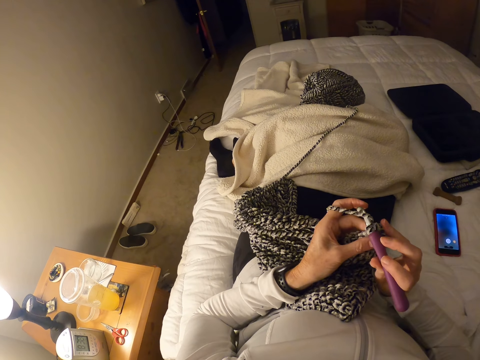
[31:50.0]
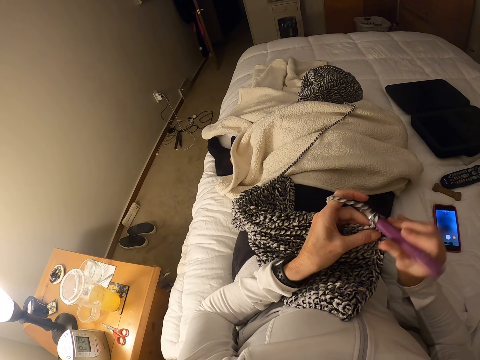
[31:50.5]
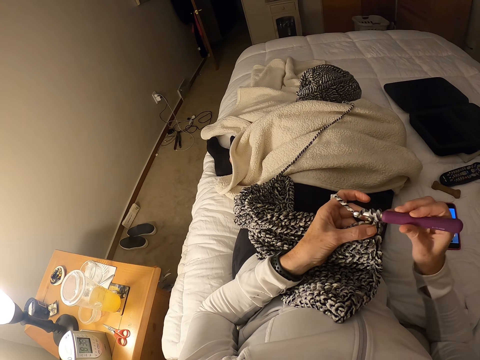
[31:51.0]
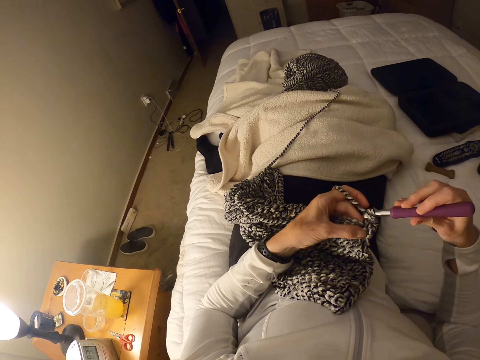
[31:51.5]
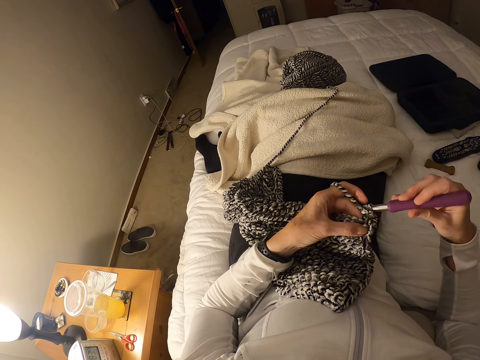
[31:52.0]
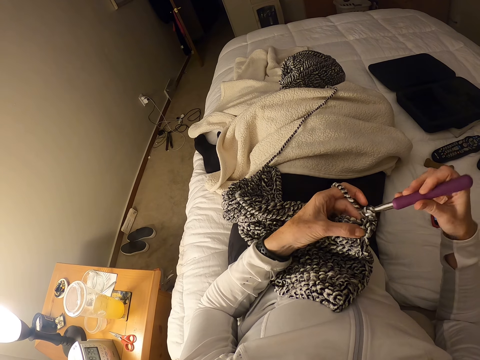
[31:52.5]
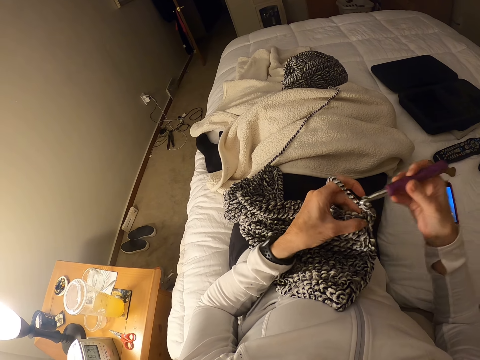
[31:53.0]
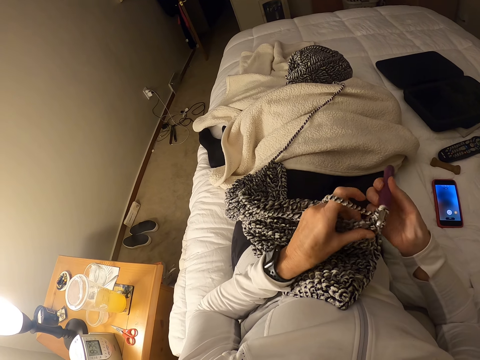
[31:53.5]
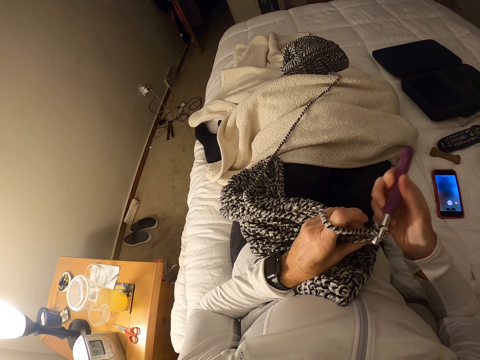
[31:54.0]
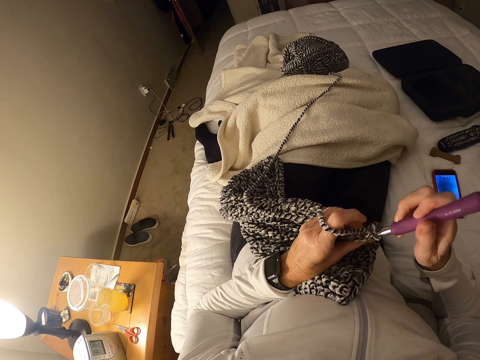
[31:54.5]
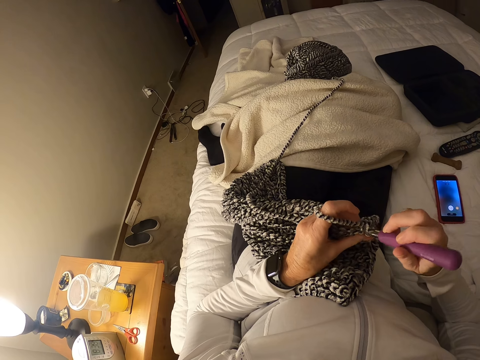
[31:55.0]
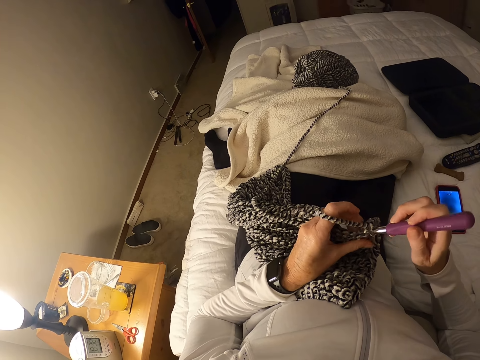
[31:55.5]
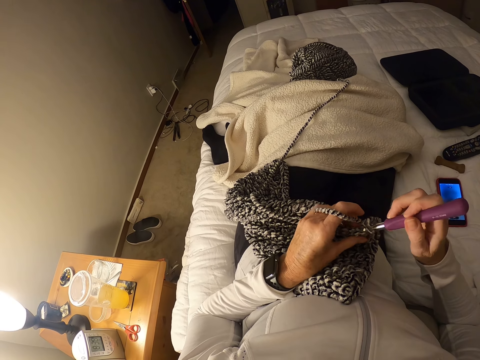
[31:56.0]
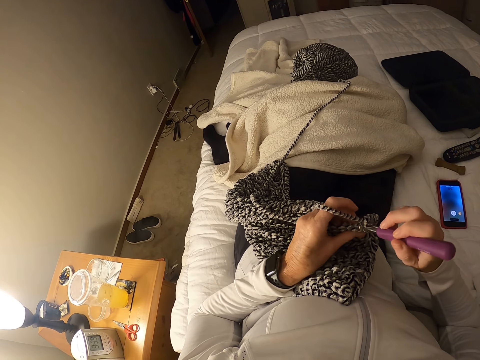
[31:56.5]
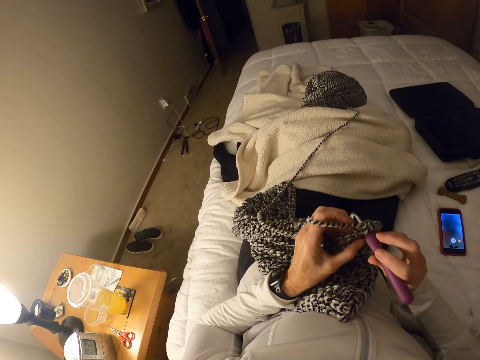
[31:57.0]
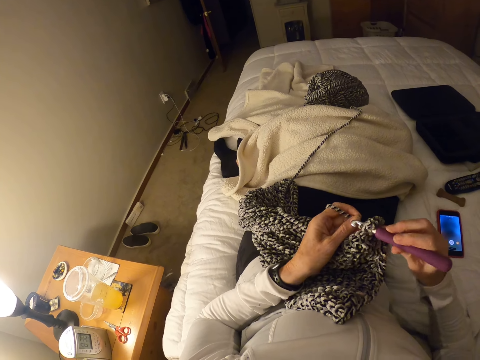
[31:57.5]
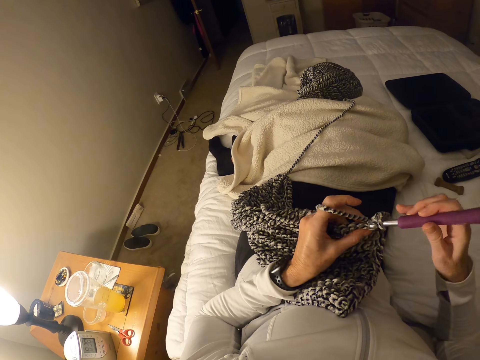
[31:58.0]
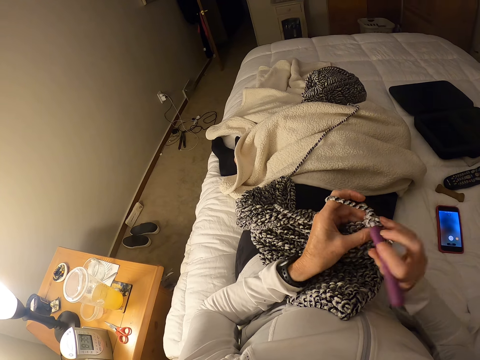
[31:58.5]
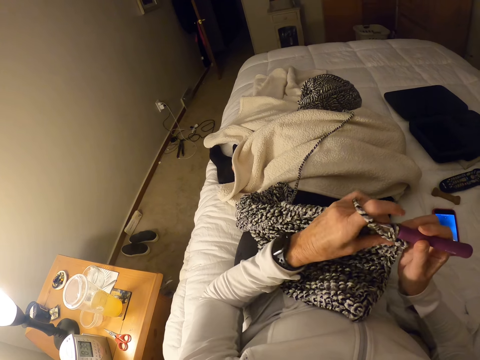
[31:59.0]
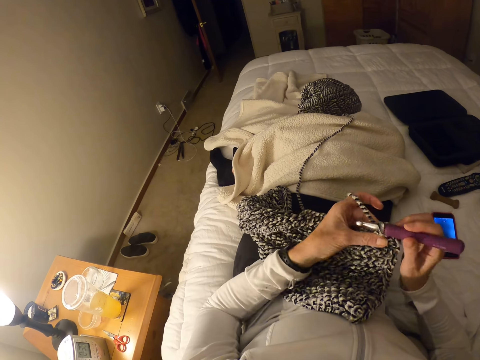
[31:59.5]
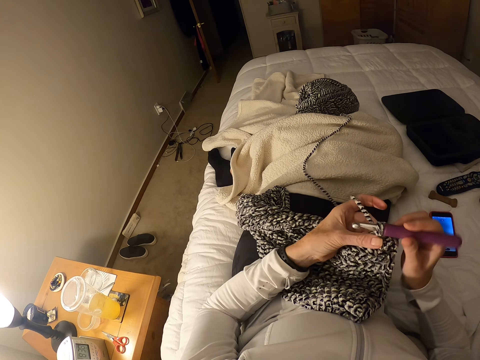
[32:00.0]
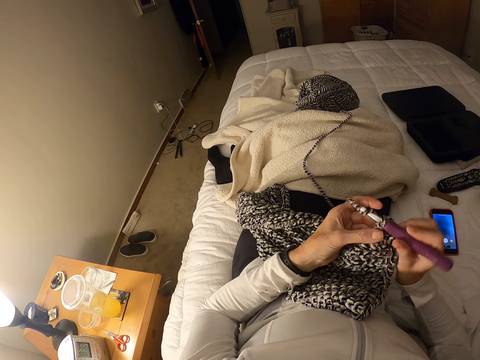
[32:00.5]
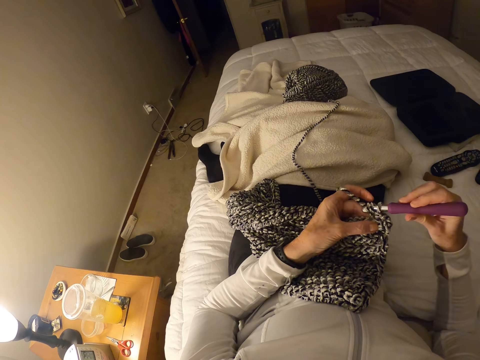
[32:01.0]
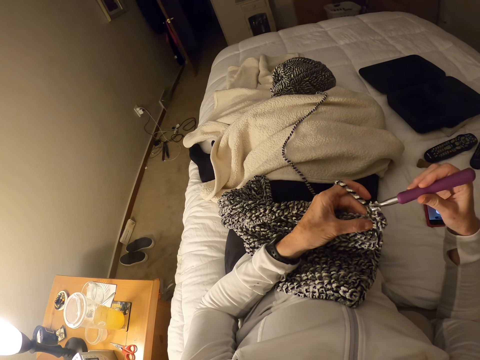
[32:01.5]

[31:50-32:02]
The camera wearer crochets the crochet cloth.

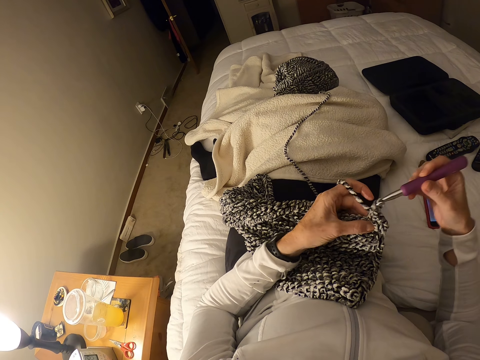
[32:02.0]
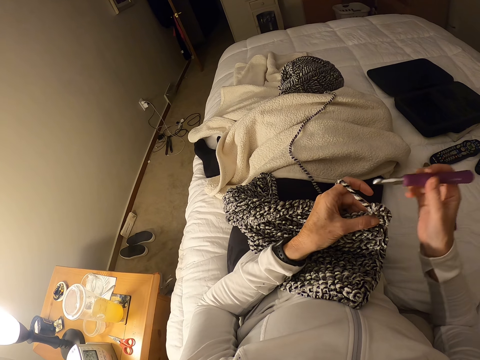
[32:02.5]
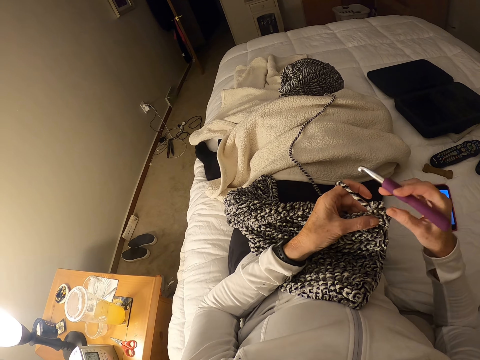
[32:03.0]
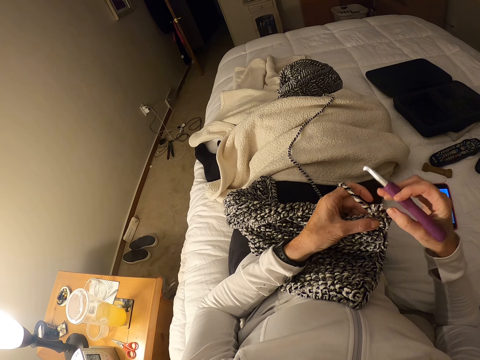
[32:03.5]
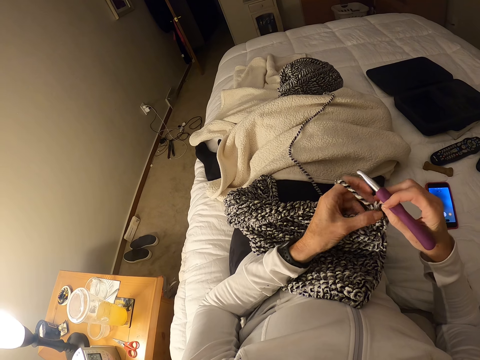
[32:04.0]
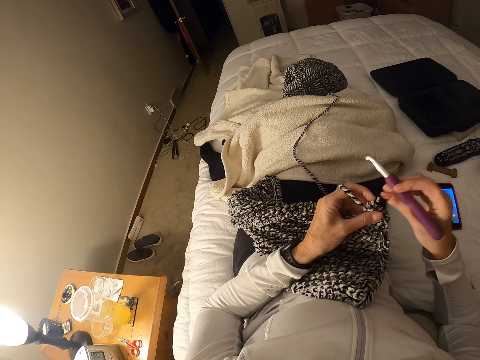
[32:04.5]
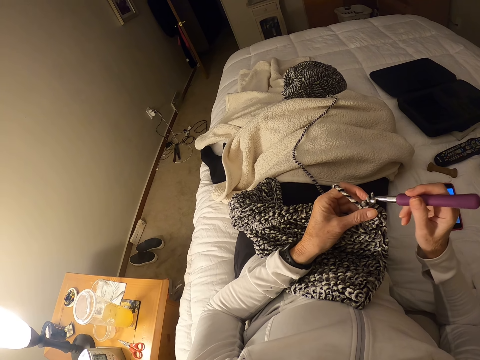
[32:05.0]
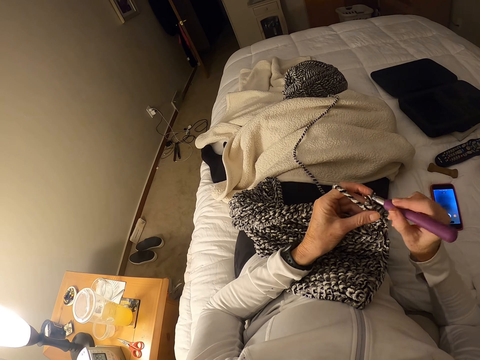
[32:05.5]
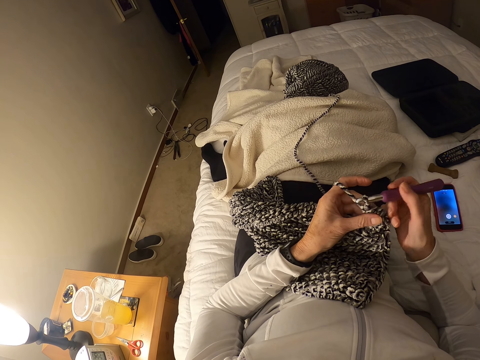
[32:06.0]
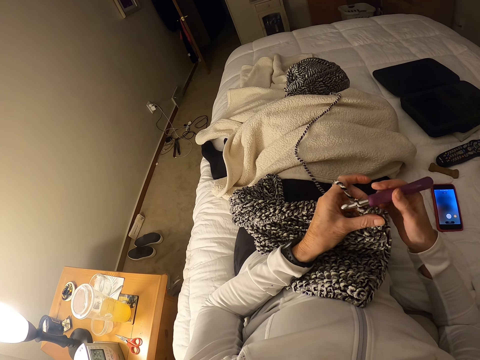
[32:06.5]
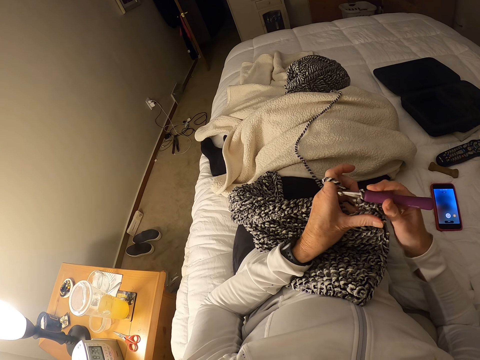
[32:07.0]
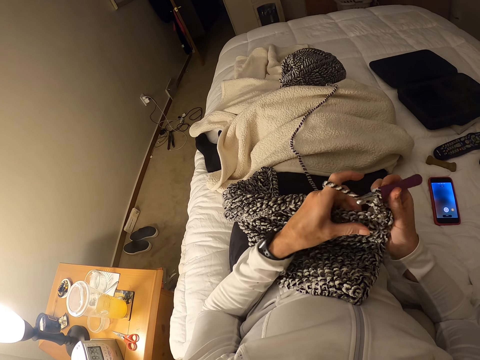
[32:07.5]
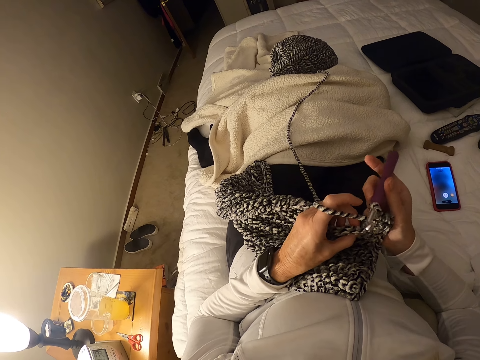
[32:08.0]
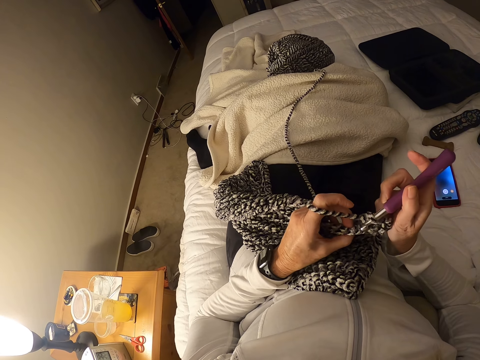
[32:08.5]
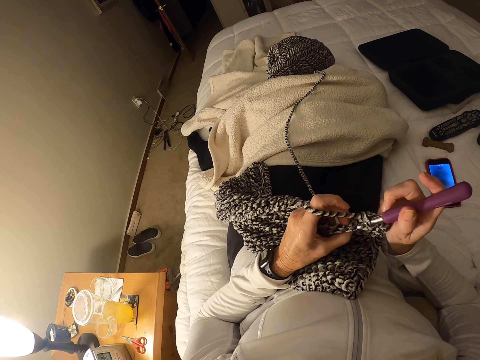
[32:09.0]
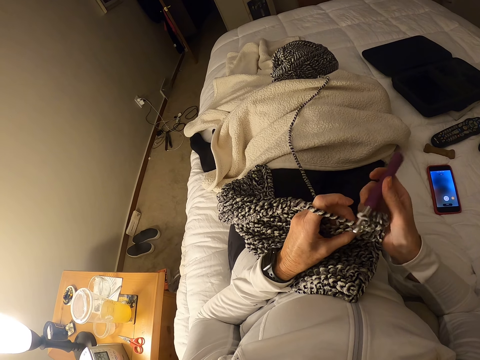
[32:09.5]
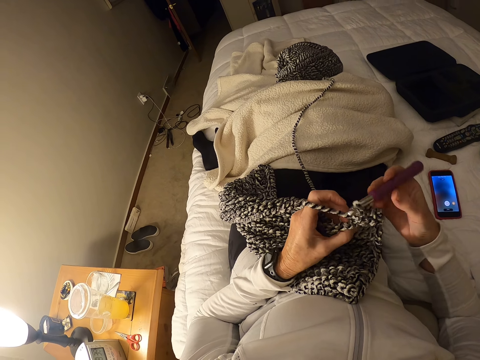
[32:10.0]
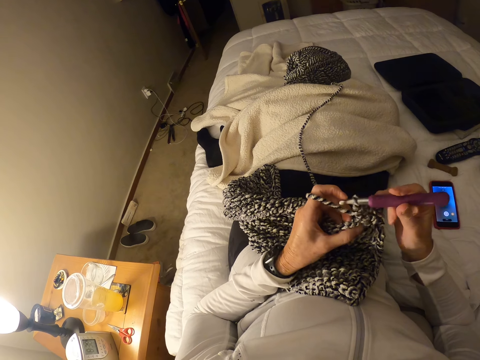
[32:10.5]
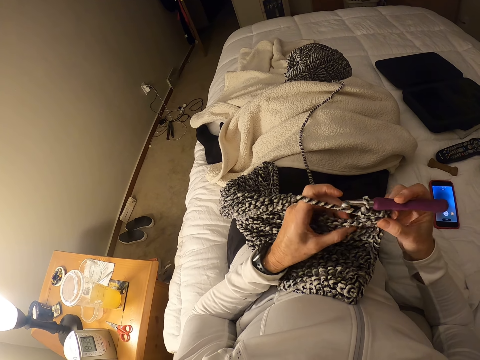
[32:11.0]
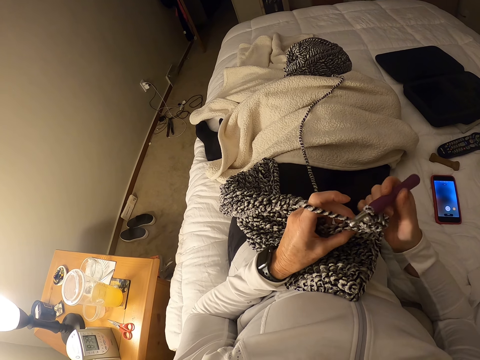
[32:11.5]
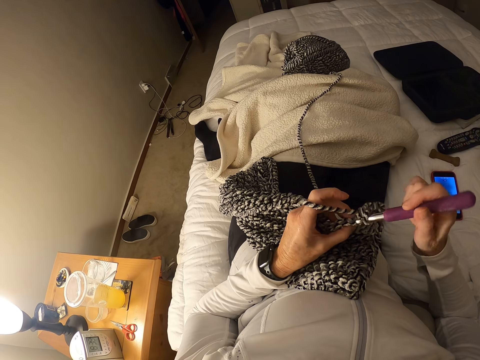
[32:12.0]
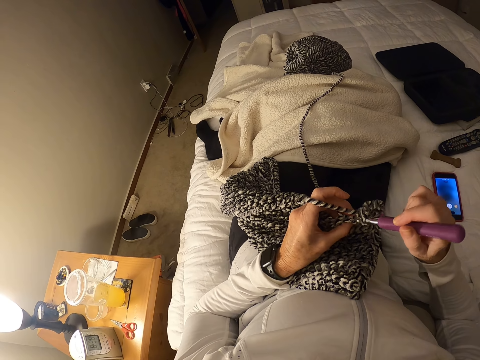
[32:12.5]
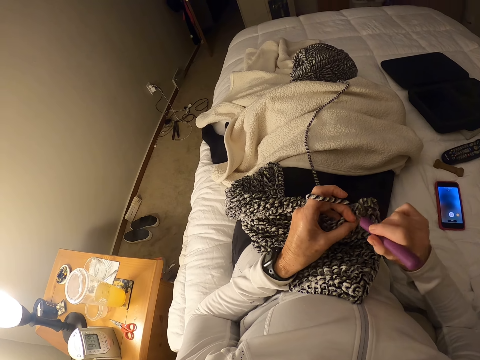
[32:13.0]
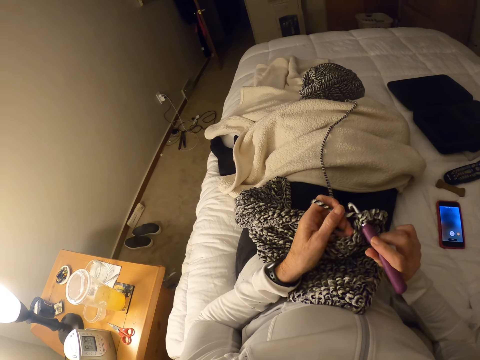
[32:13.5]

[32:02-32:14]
The camera wearer touches the knitting thread. They knit with a crochet hook.

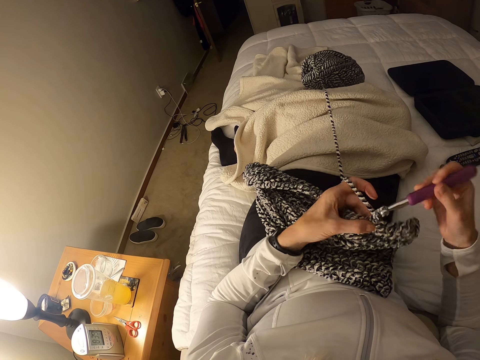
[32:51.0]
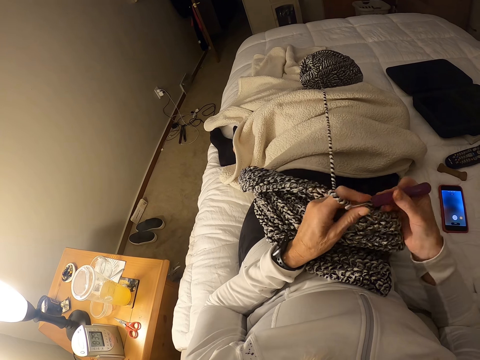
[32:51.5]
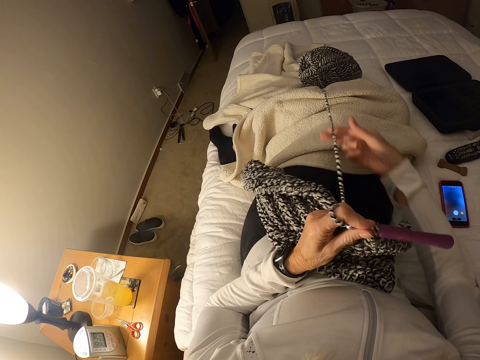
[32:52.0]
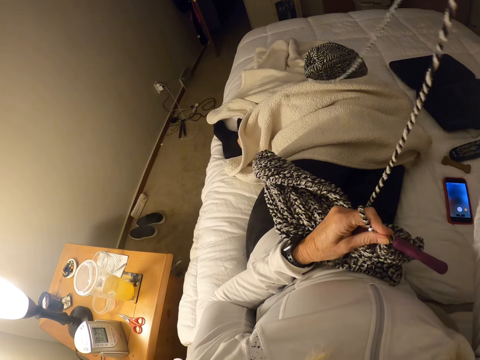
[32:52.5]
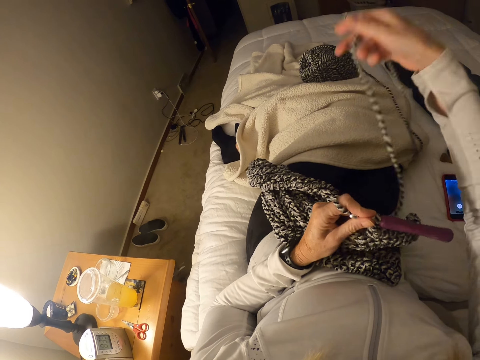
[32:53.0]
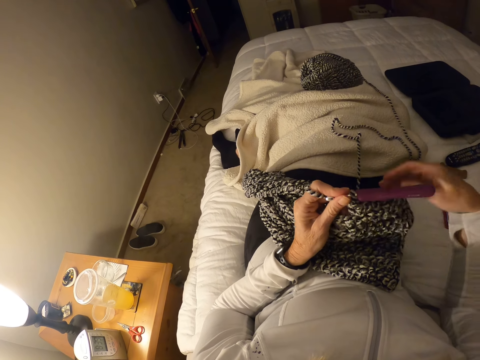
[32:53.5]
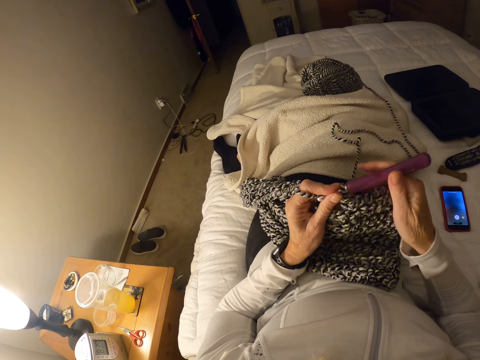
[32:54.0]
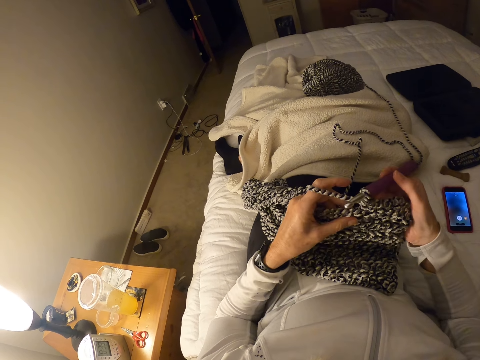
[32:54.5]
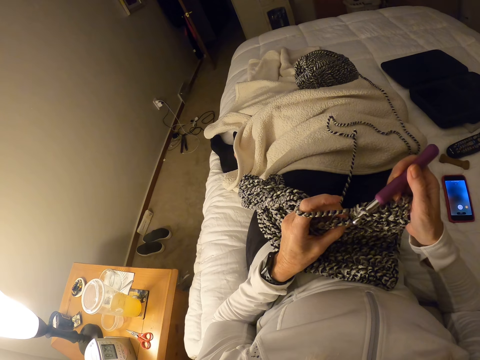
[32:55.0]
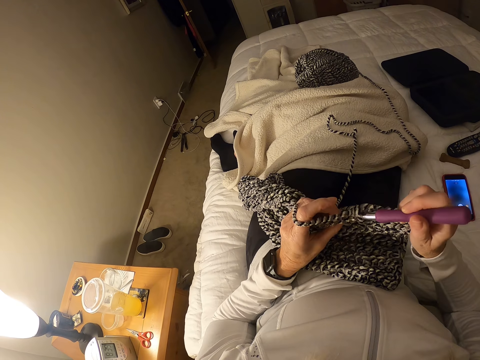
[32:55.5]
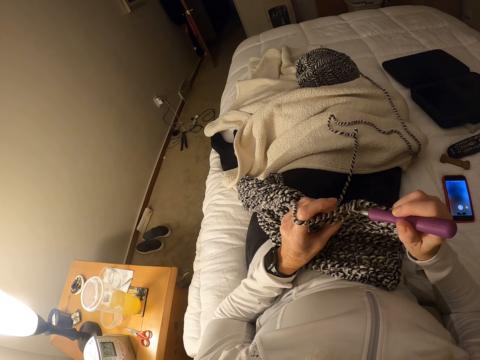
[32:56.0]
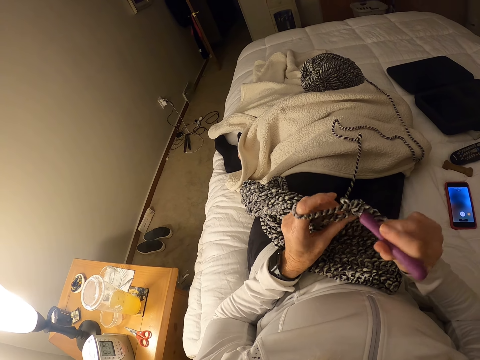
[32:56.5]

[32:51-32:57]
The camera wearer pulls the thread from the yarn. They touch the knitting thread. They hold the crochet hook. They crochet the crochet cloth with the crochet hook.
